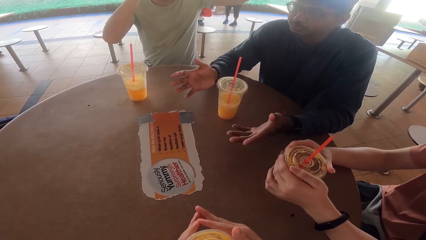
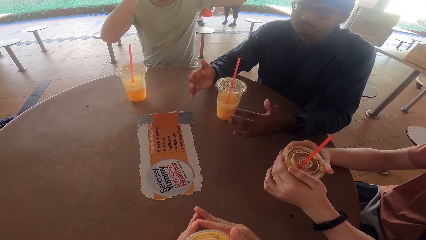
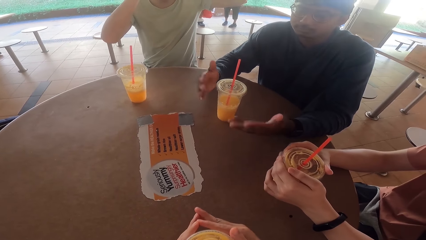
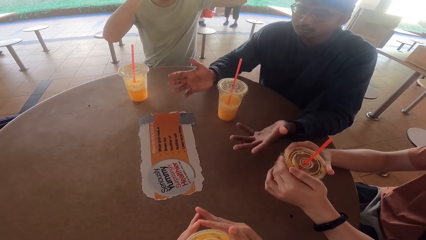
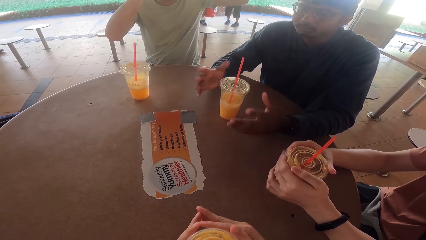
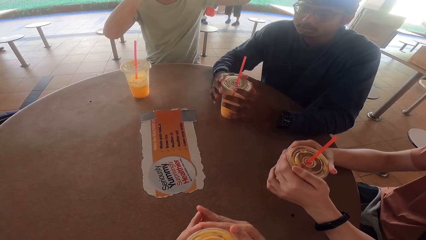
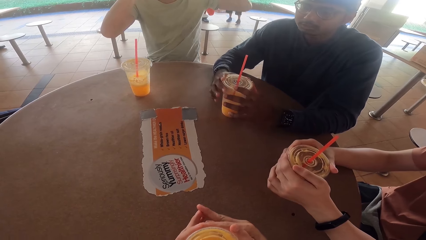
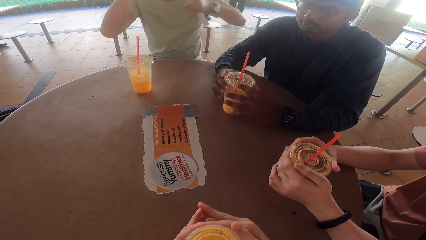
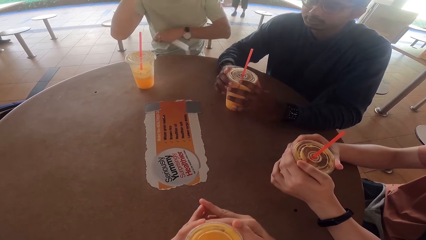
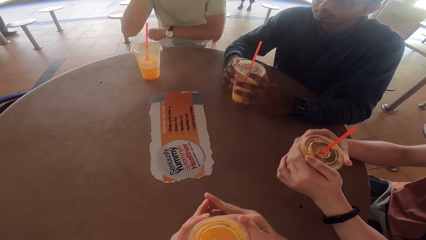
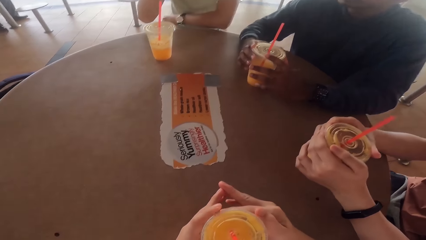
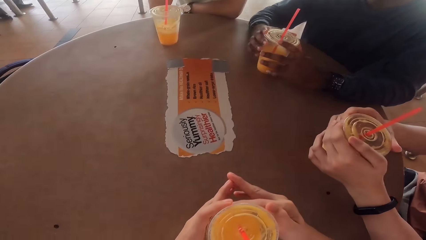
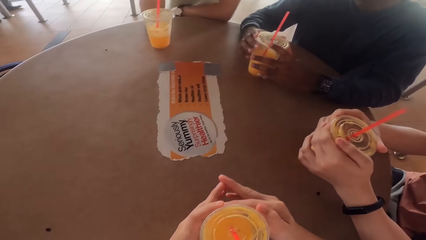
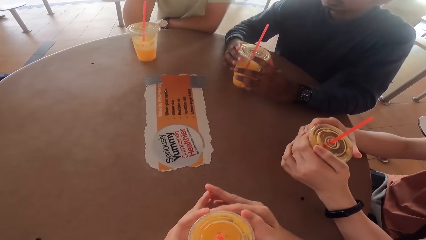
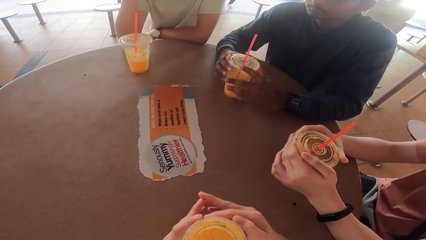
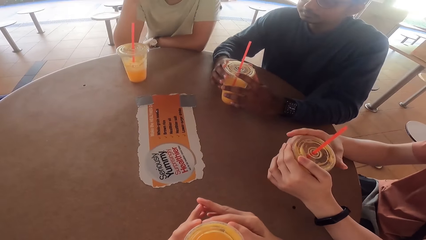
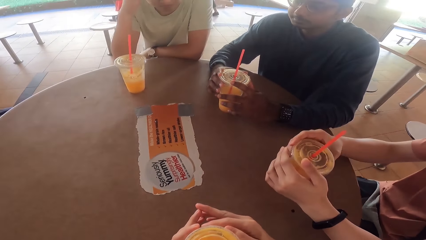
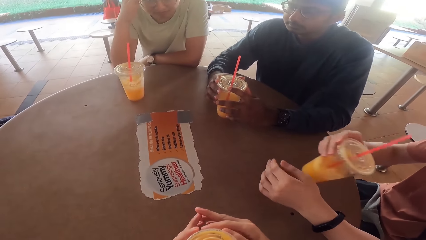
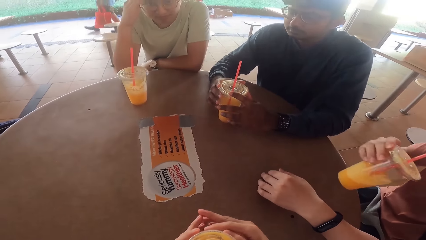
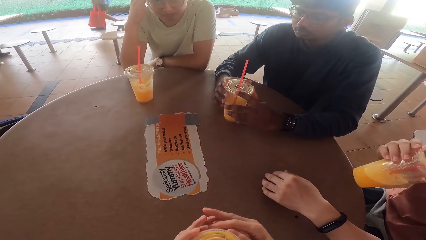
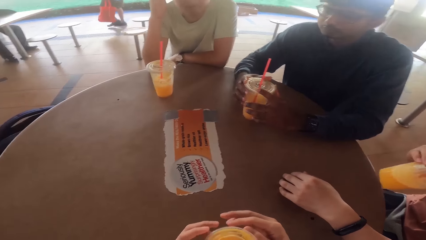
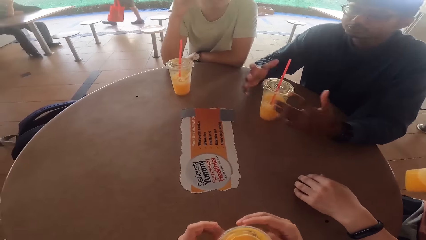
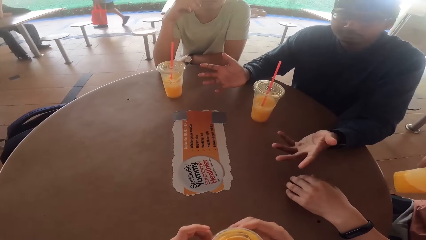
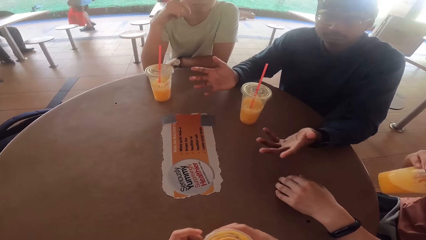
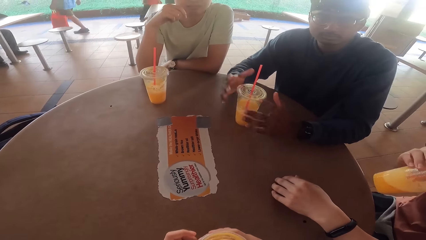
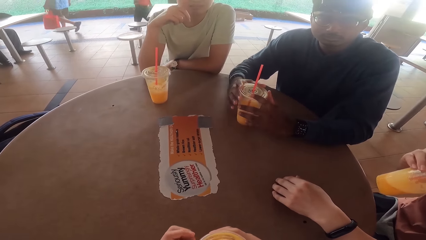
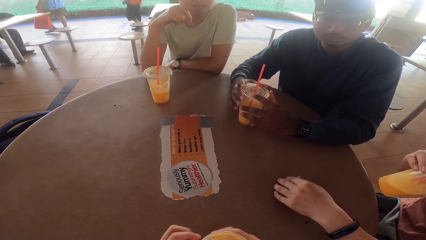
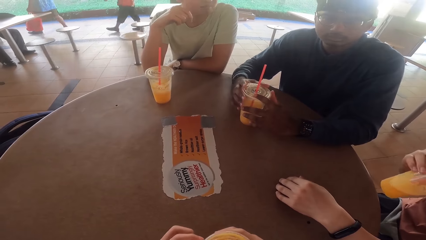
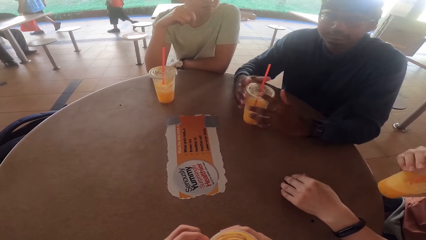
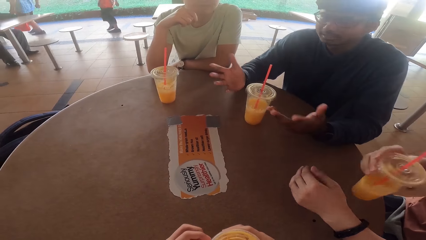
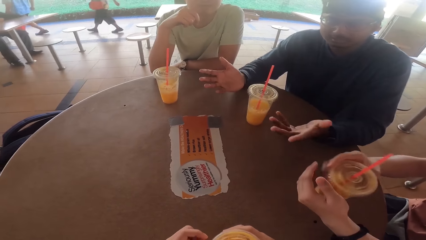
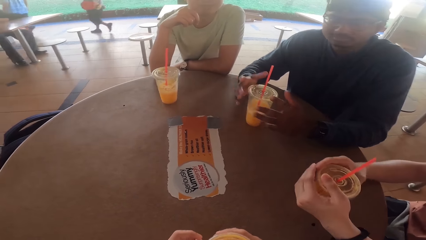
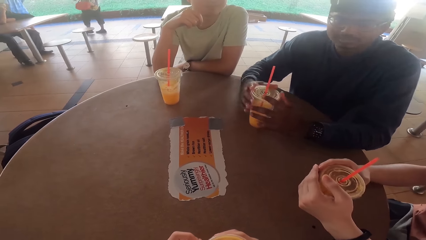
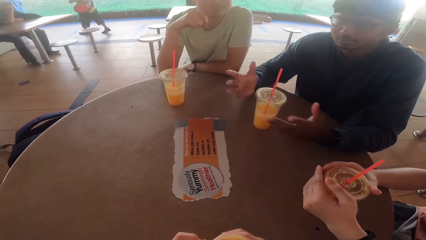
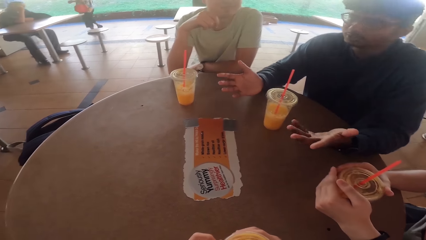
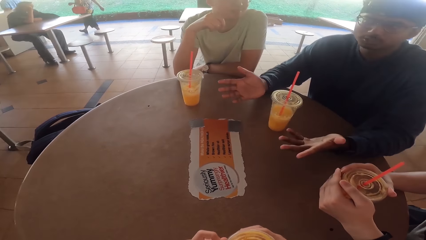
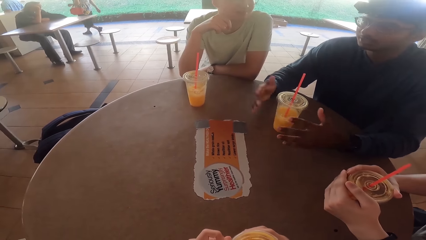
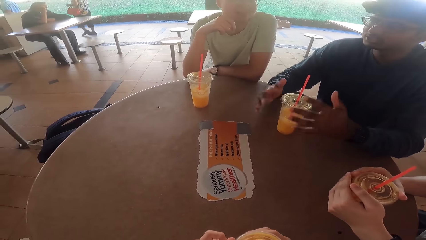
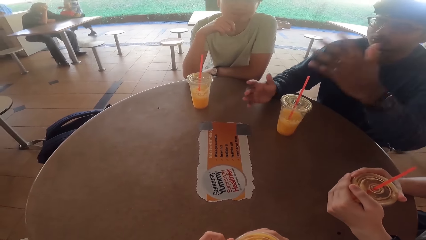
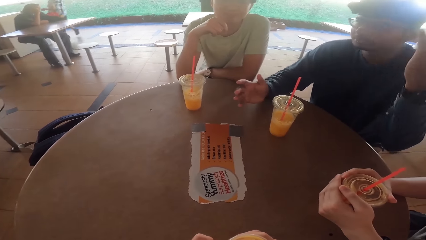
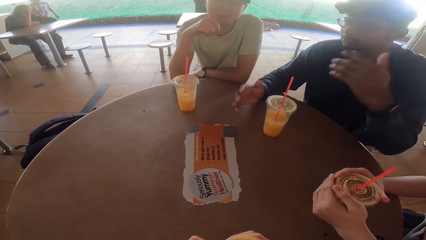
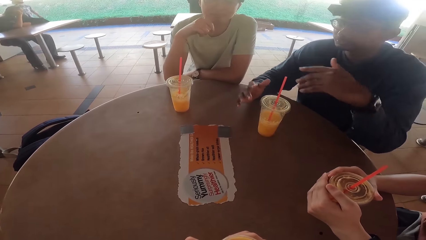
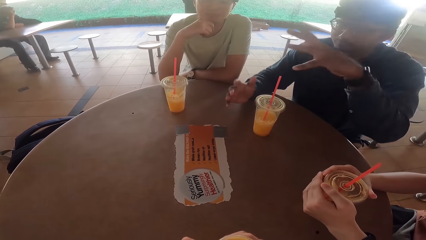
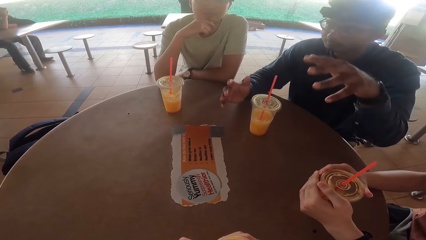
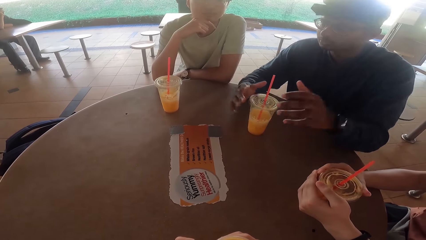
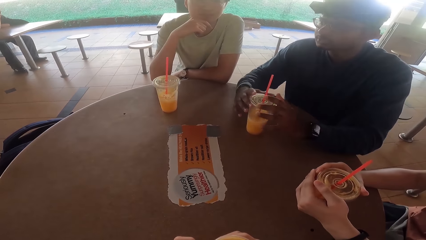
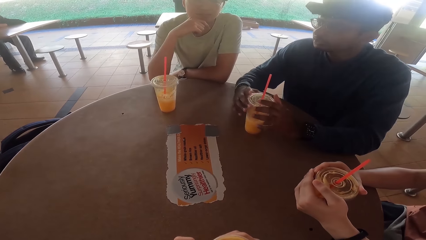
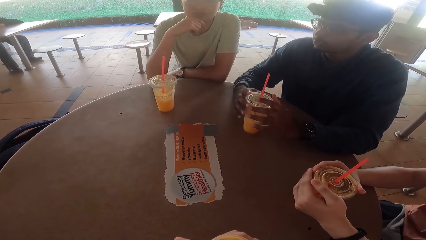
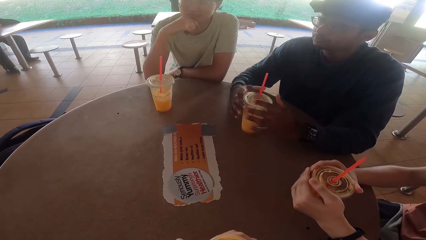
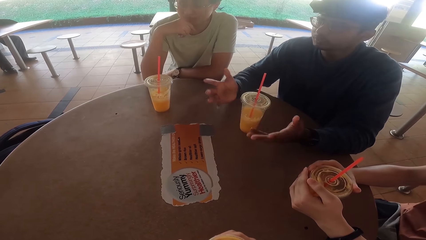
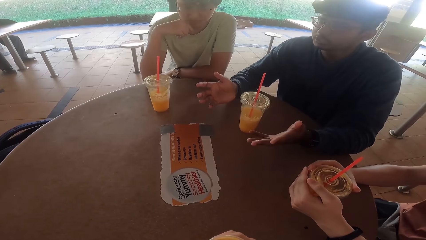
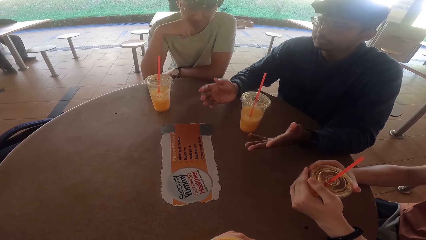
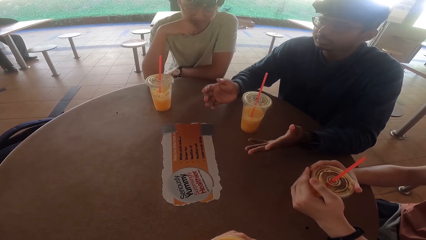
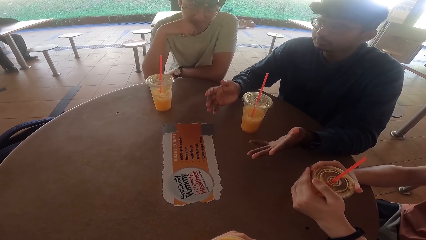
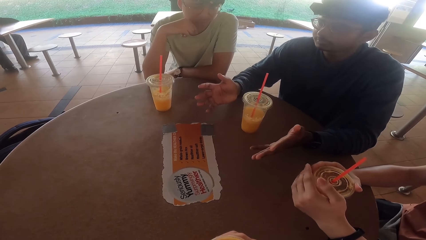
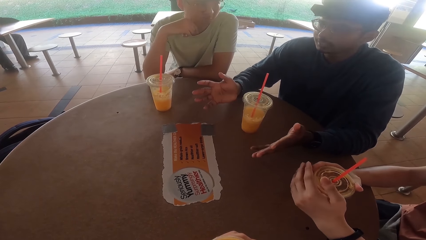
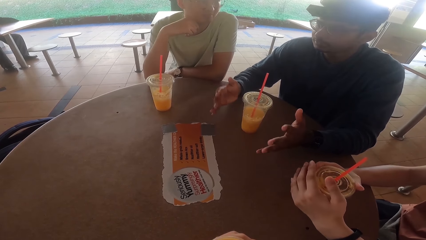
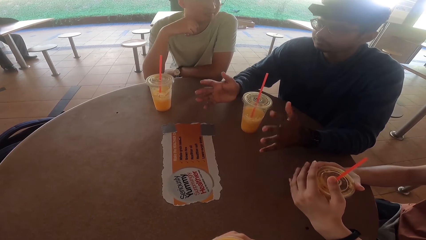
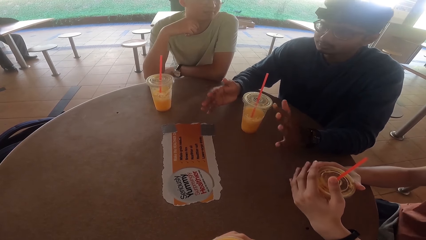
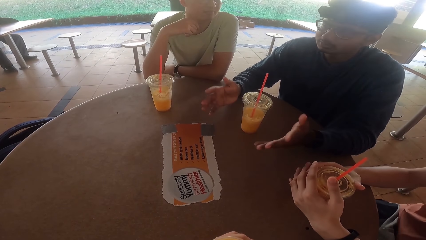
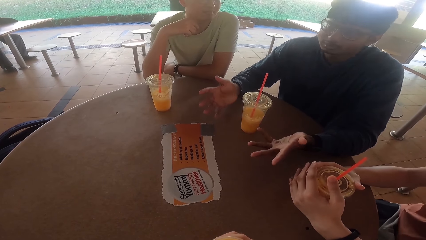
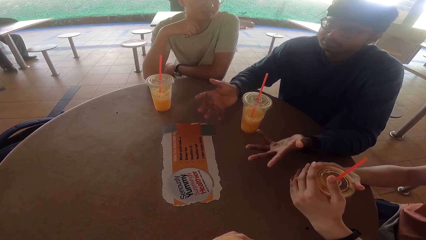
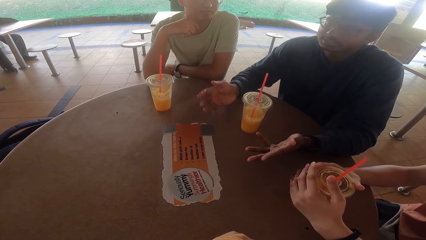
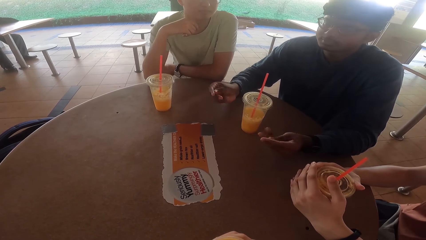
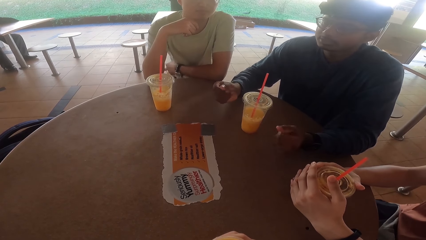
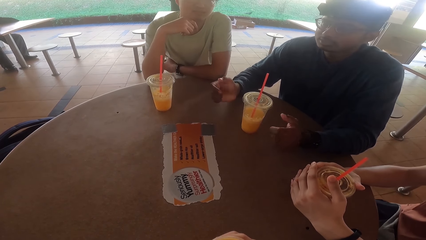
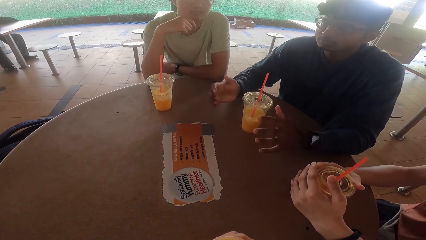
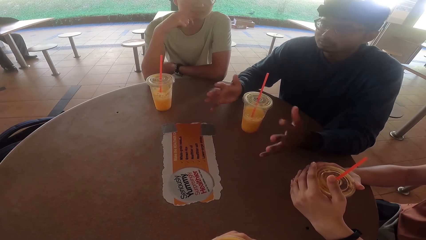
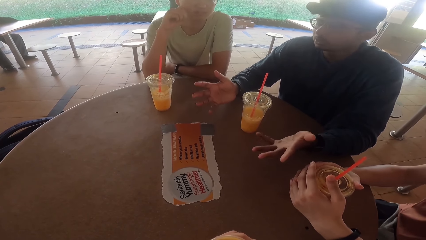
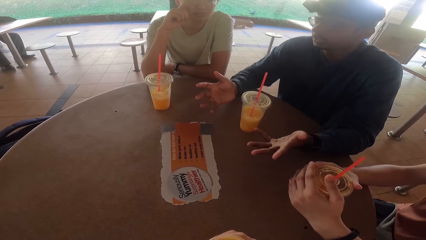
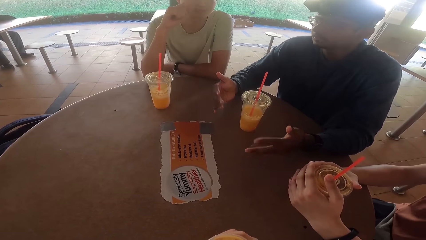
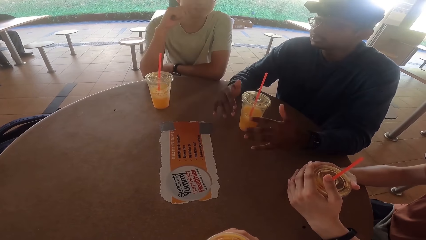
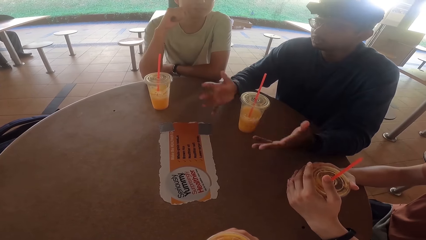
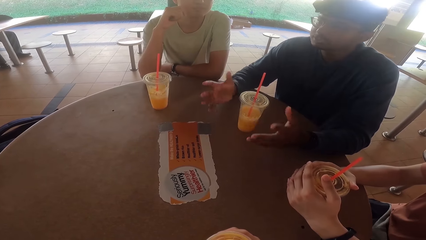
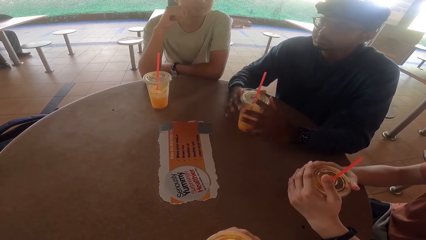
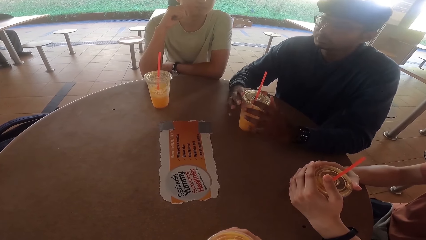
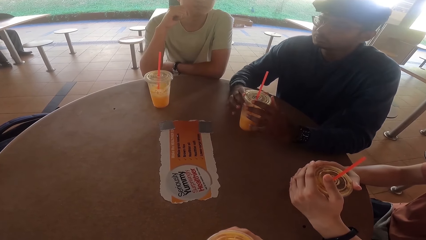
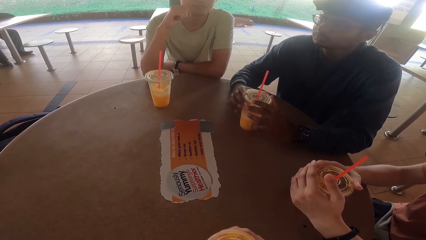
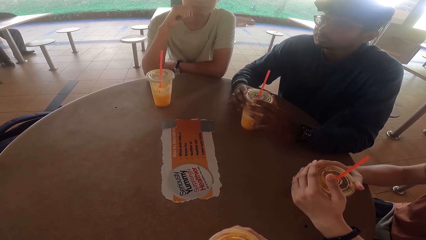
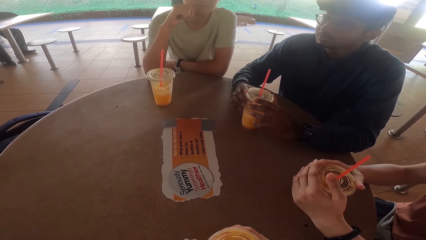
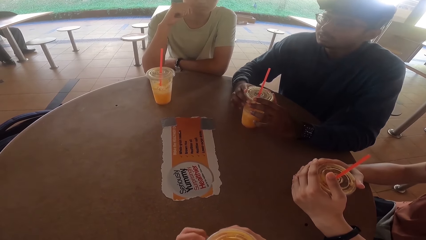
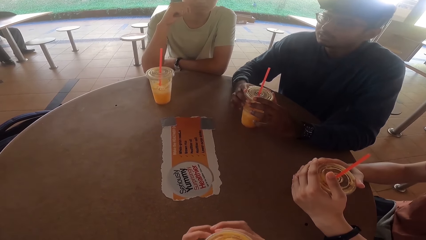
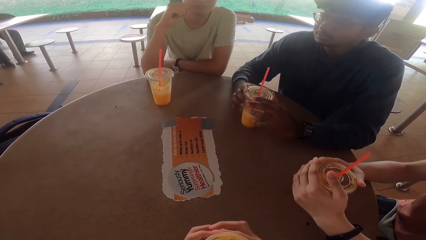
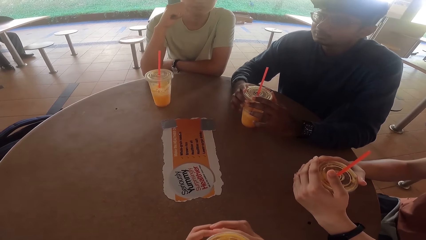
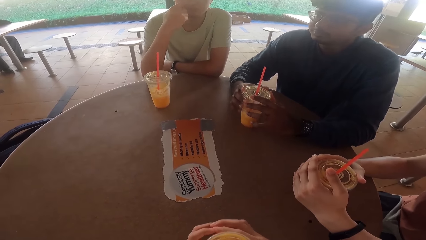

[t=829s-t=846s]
A person rests his arm on the table.
